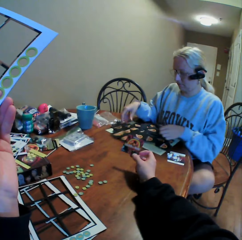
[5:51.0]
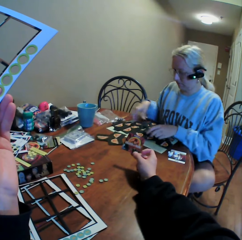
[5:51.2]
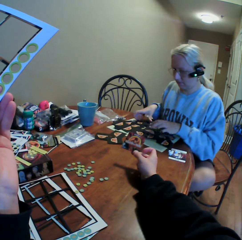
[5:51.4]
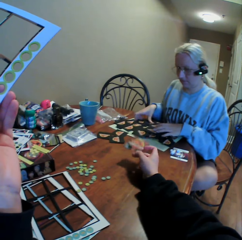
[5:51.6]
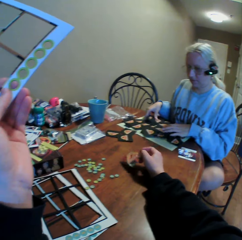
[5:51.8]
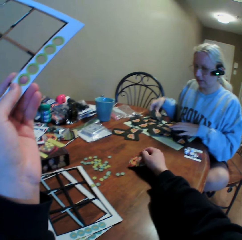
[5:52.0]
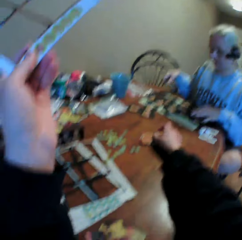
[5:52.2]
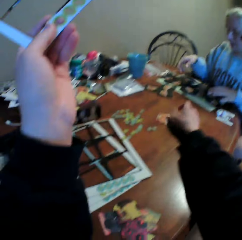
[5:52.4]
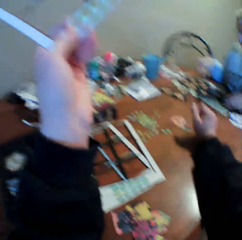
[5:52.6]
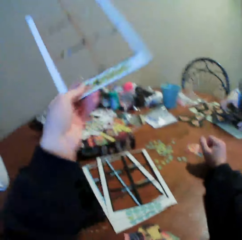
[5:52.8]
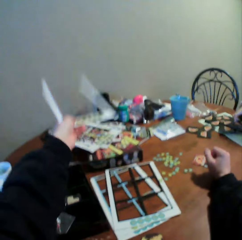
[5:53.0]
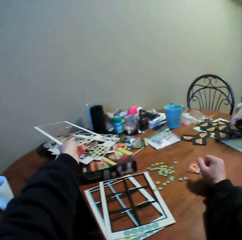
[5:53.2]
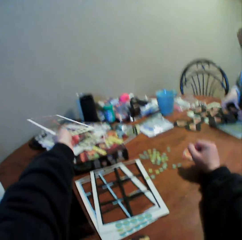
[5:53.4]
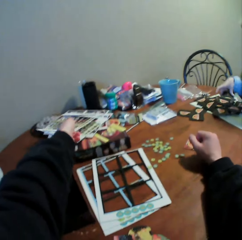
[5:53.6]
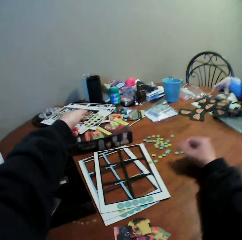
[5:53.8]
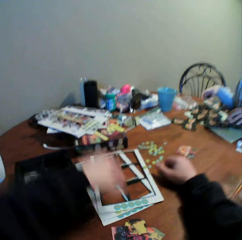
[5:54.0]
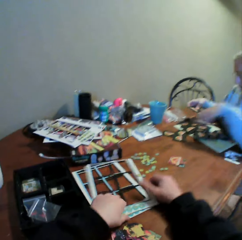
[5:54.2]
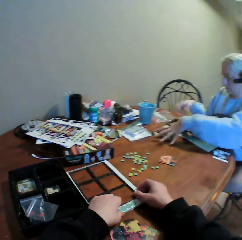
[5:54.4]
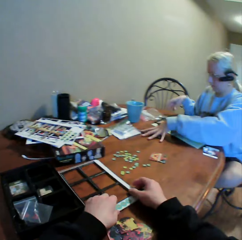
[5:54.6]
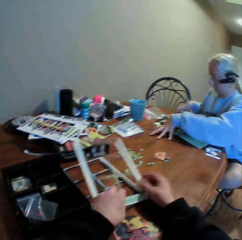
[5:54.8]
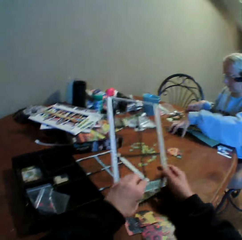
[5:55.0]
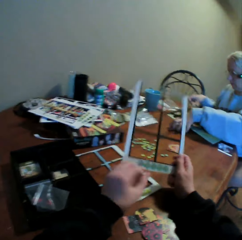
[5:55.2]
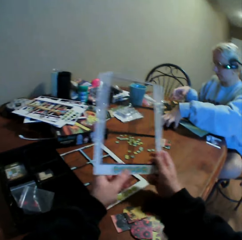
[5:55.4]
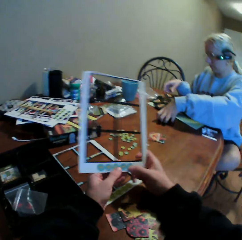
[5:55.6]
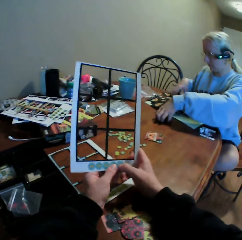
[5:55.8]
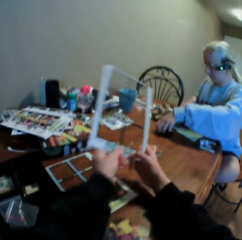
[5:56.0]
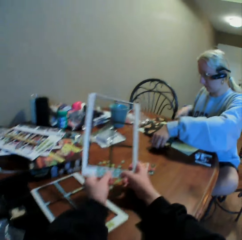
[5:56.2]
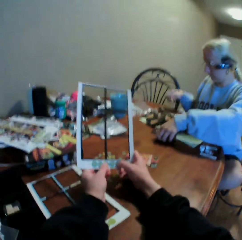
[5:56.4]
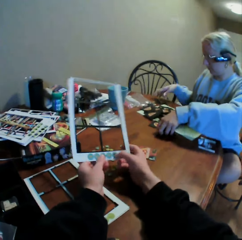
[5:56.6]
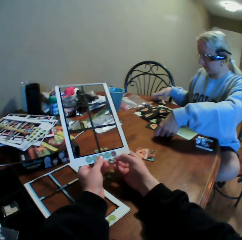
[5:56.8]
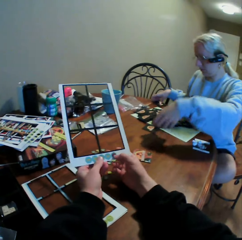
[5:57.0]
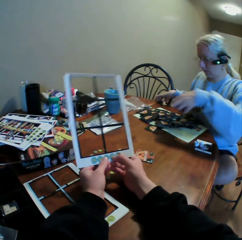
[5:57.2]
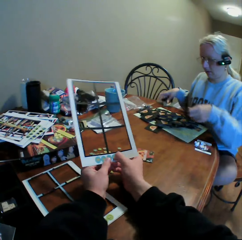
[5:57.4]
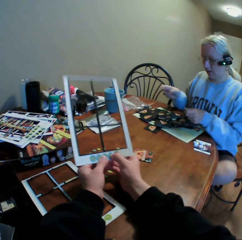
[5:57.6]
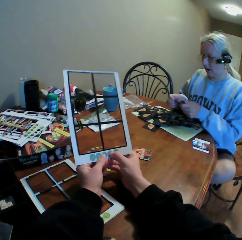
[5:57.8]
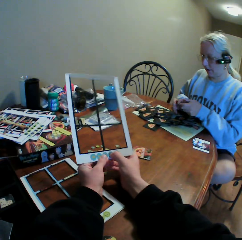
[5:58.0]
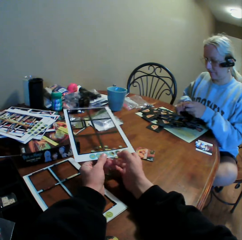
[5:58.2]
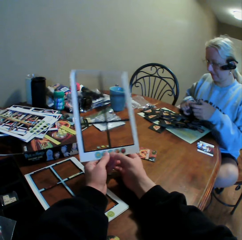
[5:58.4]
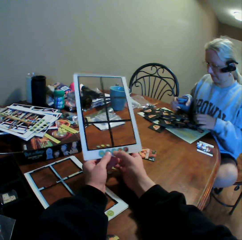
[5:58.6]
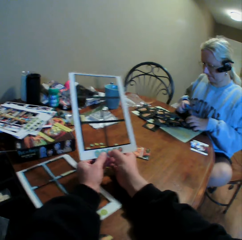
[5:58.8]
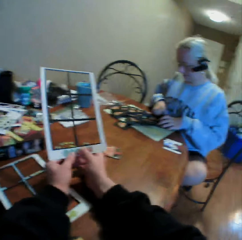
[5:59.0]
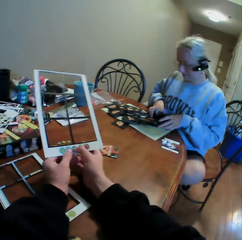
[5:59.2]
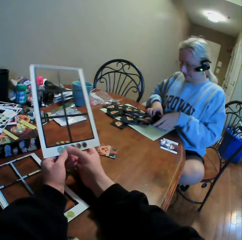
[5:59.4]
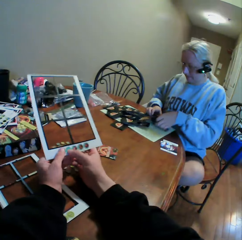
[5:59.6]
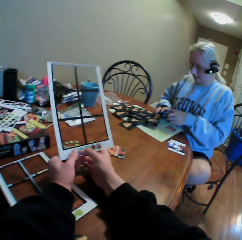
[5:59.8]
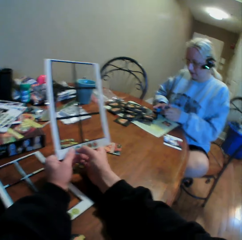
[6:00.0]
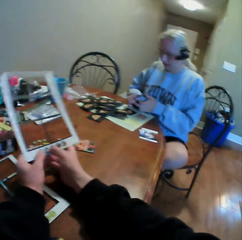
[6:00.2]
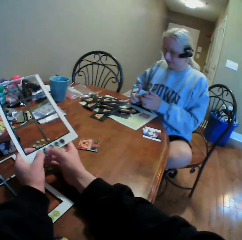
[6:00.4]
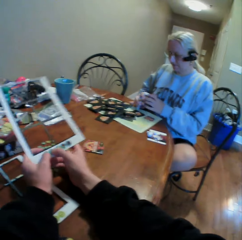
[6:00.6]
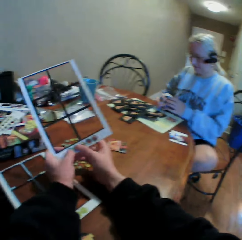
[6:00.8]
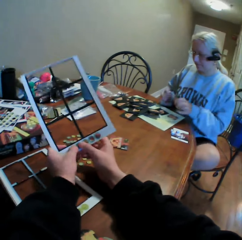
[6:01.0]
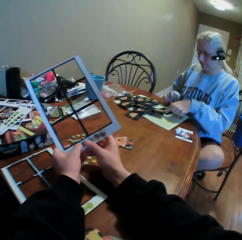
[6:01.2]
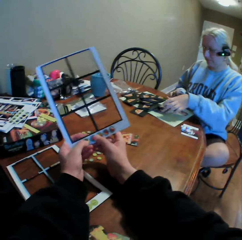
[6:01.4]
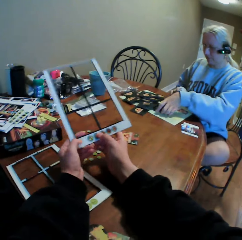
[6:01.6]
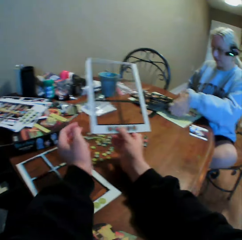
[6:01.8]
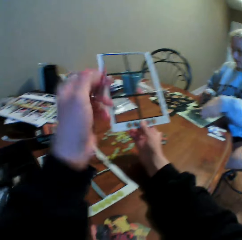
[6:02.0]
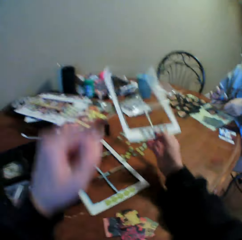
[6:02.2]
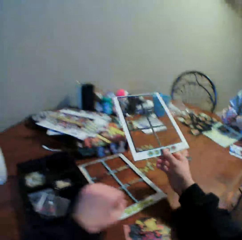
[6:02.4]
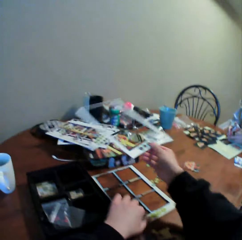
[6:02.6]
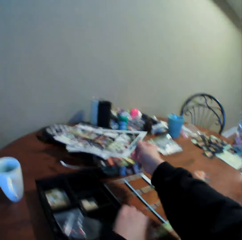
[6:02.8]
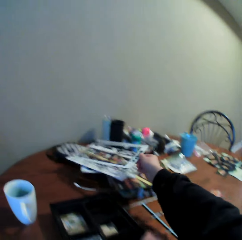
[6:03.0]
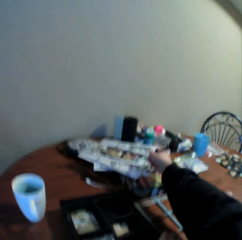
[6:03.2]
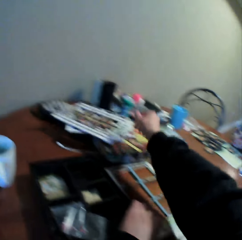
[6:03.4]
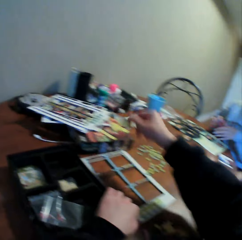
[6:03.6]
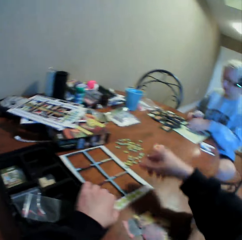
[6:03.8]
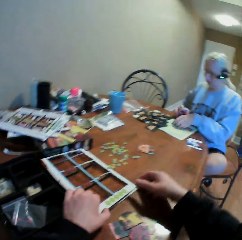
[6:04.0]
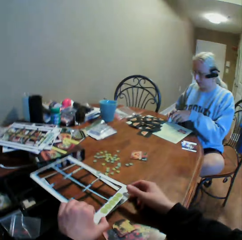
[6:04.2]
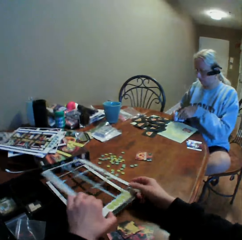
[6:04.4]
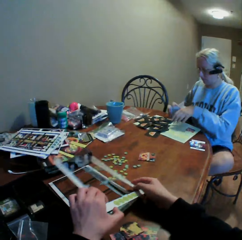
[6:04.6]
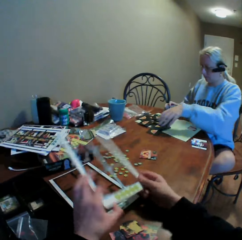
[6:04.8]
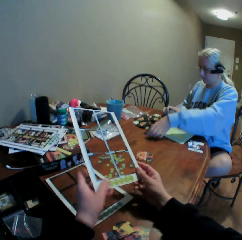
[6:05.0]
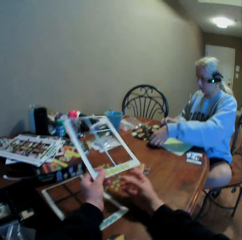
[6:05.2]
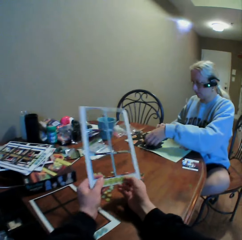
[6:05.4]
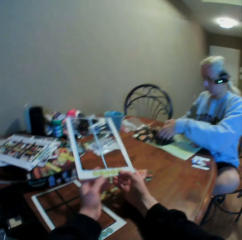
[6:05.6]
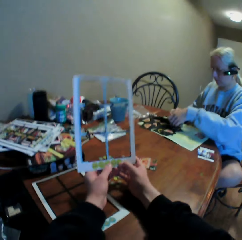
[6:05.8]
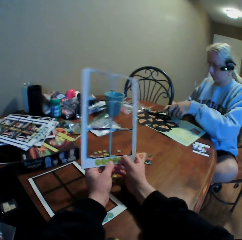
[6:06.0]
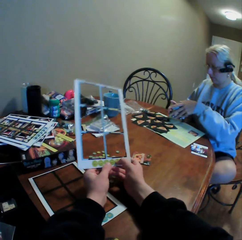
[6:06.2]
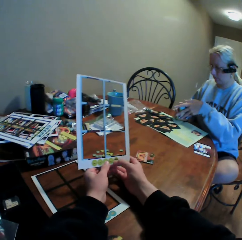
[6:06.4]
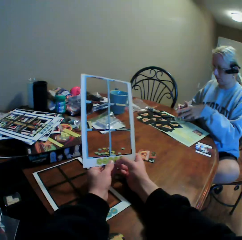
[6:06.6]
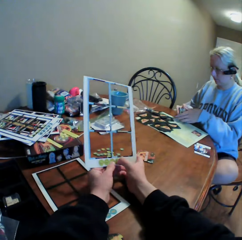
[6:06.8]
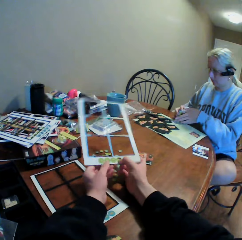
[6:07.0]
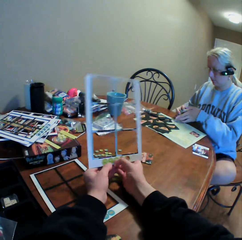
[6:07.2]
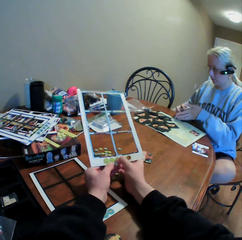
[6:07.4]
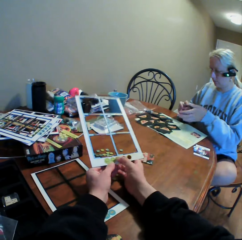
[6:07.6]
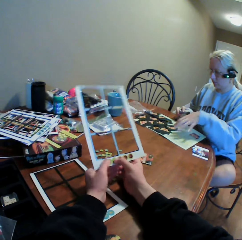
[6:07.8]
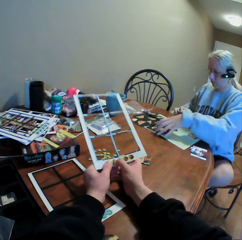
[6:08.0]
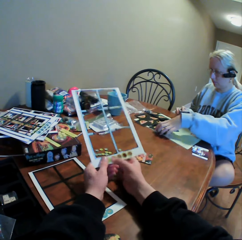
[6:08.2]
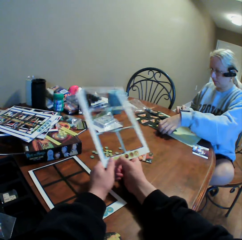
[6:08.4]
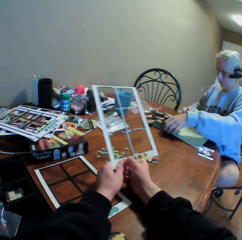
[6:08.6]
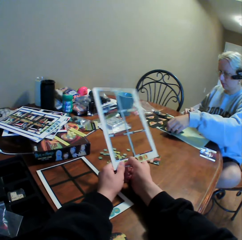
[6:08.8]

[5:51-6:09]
The camera wearer picks up the card from the table. He stares at the card in his hand. He drops the card on the table. He puts the cards assembly board or holder on the table. He picks up the cards assembly board from the table. He plucks counters from the holder. He removes the cards from the cards assembly board. He places holders together. He puts the cards assembly board on the table. He picks up the cards assembly board from the table. He plucks counters from the holder. He removes the cards from the cards assembly board.

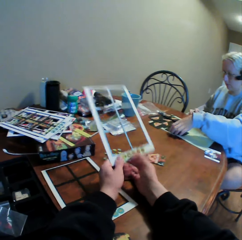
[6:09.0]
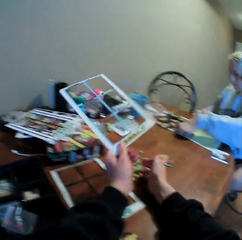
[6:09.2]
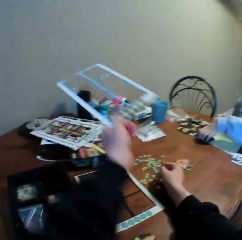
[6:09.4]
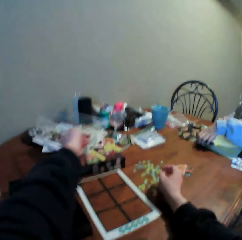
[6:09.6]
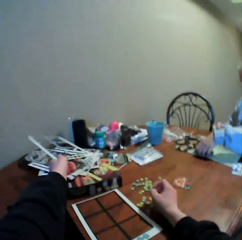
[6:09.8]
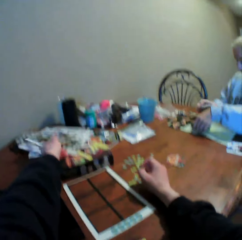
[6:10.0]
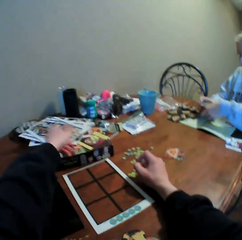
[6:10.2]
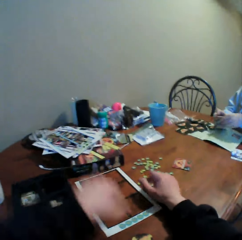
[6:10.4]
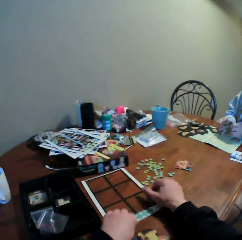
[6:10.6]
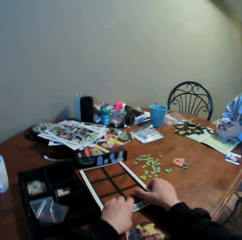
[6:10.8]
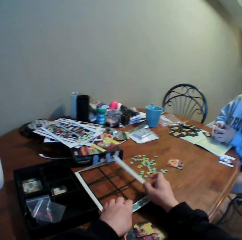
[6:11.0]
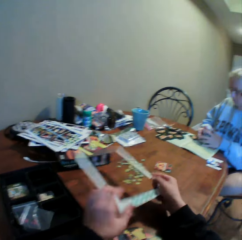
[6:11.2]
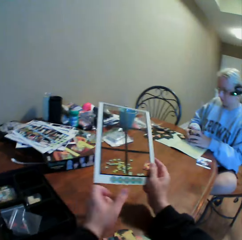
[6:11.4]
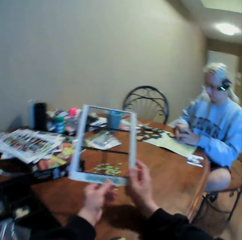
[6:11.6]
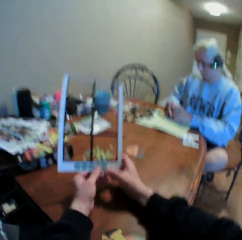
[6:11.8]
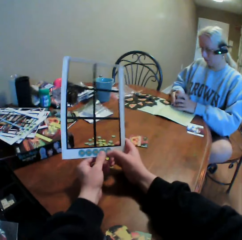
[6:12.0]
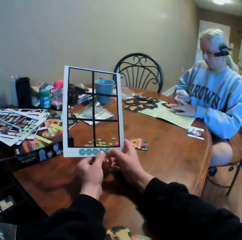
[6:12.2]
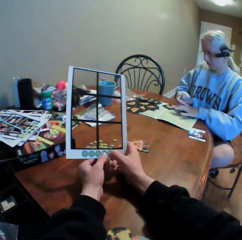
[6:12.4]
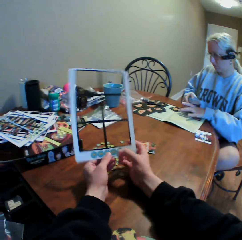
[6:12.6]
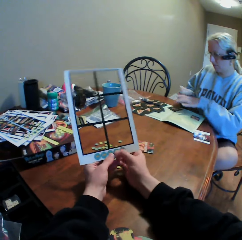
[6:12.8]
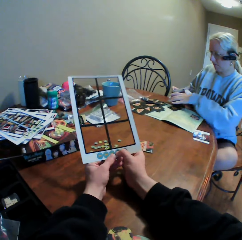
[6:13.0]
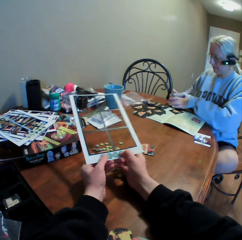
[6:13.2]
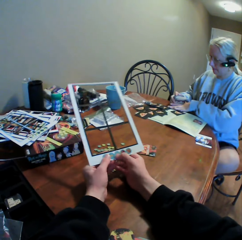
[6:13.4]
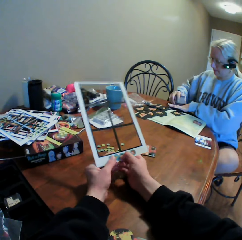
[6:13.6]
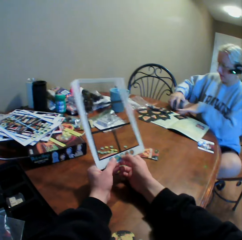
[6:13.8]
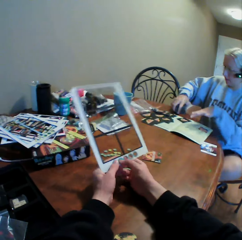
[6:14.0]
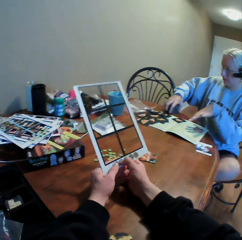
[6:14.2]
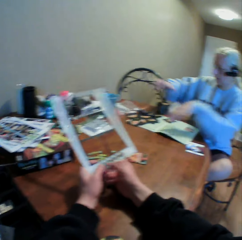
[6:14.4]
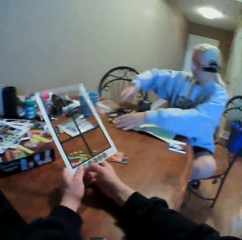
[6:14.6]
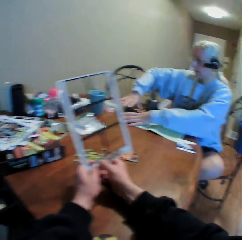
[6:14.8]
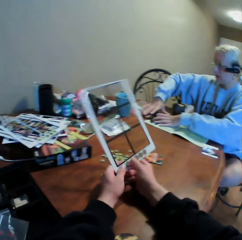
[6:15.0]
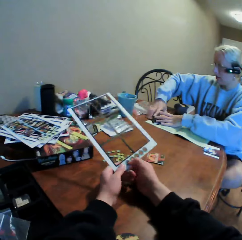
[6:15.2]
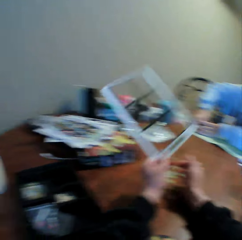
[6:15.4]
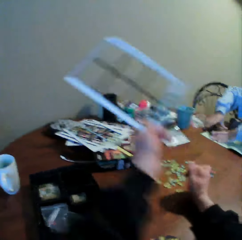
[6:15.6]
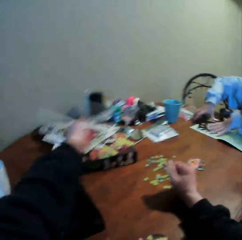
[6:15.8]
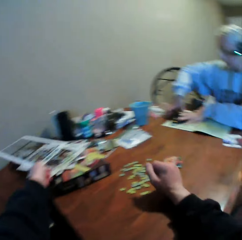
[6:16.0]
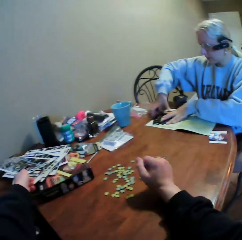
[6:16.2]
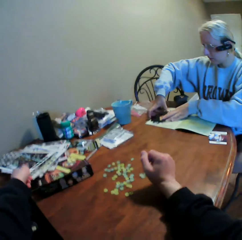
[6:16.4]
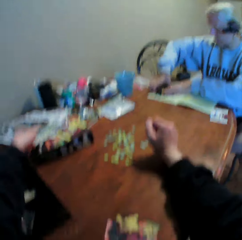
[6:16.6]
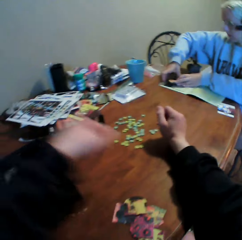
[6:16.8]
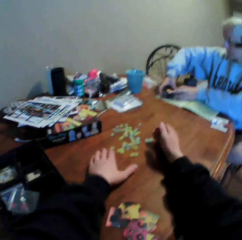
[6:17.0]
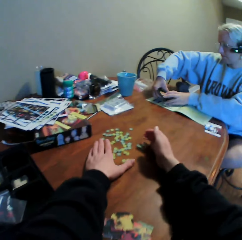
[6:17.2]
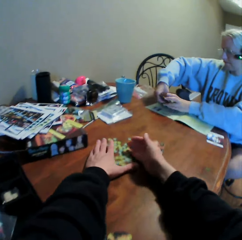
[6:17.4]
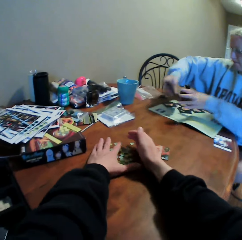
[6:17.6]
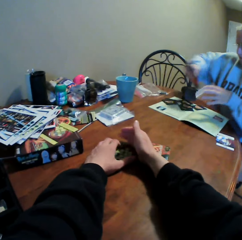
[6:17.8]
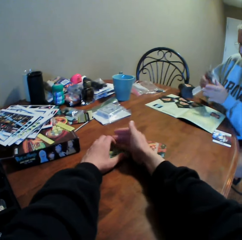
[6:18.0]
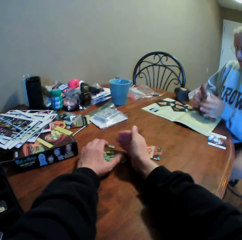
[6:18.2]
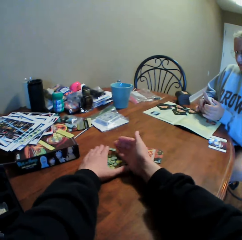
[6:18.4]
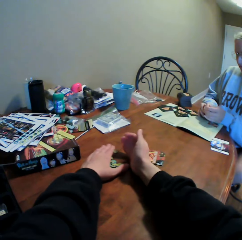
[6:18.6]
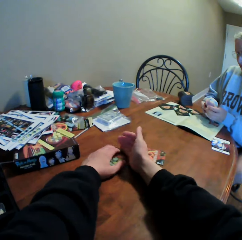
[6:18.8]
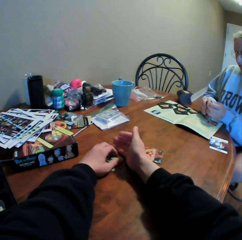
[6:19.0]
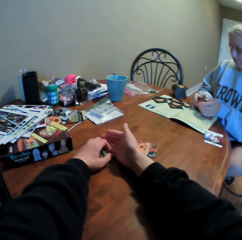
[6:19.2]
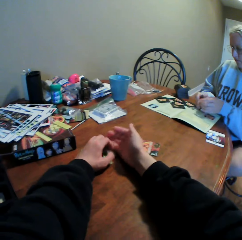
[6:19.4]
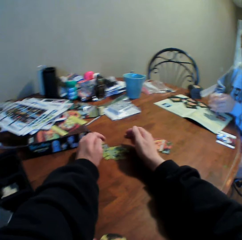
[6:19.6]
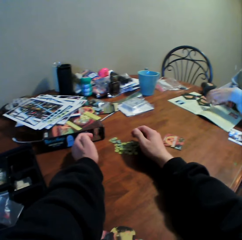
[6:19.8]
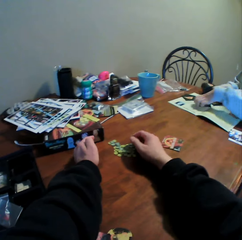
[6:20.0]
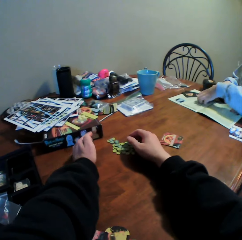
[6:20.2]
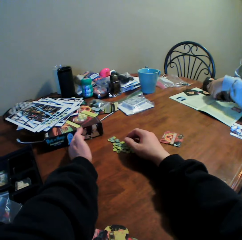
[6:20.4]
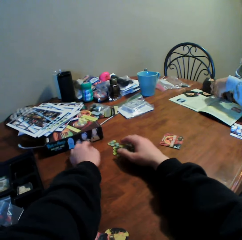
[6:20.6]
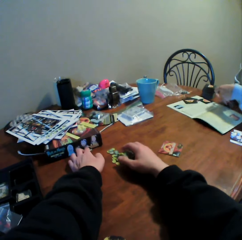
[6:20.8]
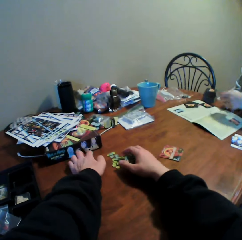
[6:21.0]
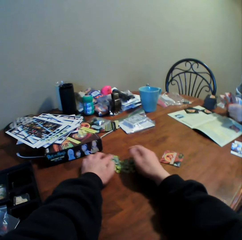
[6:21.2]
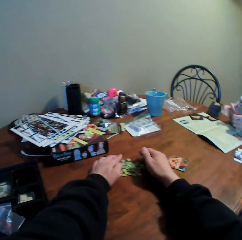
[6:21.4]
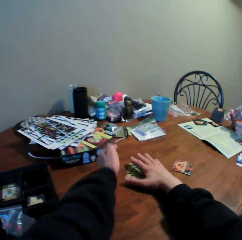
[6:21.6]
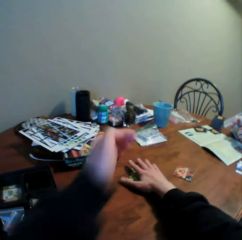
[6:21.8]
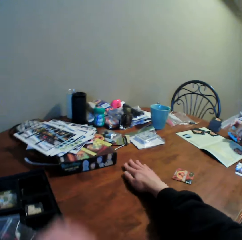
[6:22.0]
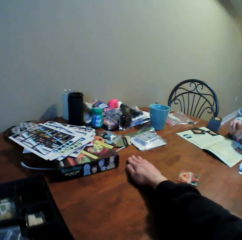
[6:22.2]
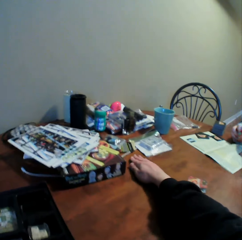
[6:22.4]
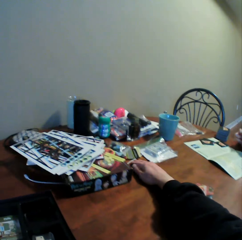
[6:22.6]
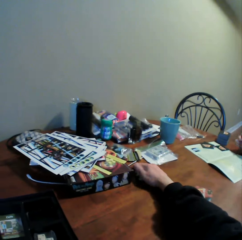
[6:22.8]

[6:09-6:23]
The camera wearer puts the cards assembly board on the table. They pick up the cards assembly board from the table. They remove the cards from the cards assembly board. They put the cards assembly board on the table. They collect counters. They move the cards on the table.
